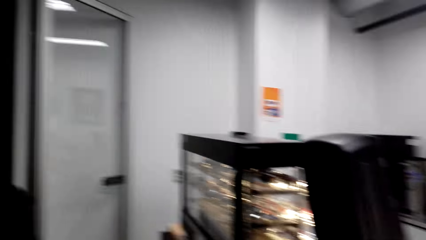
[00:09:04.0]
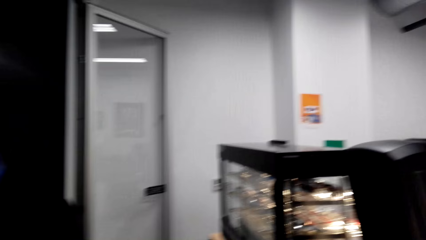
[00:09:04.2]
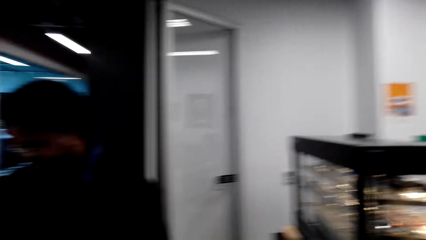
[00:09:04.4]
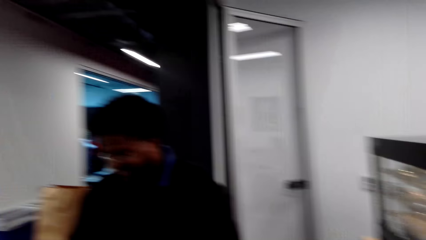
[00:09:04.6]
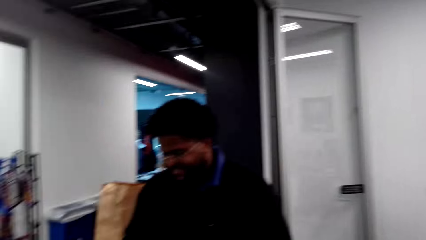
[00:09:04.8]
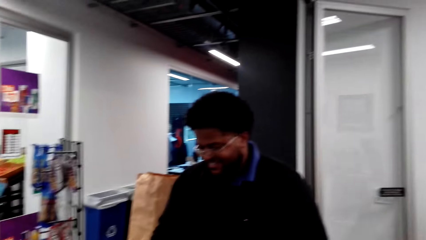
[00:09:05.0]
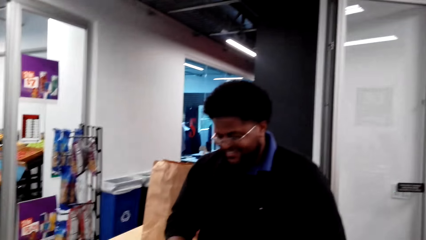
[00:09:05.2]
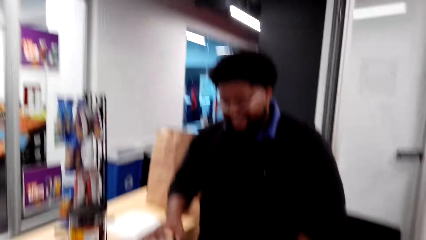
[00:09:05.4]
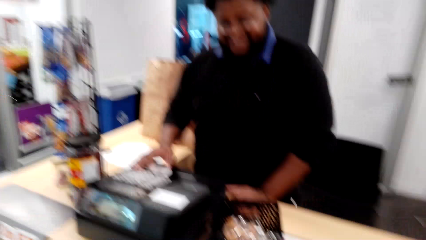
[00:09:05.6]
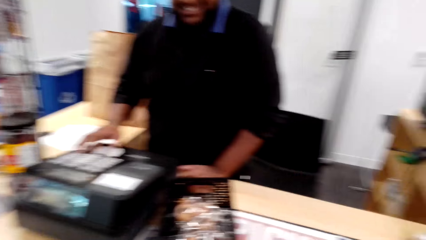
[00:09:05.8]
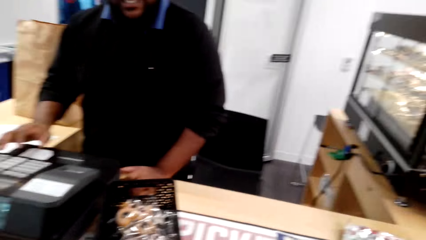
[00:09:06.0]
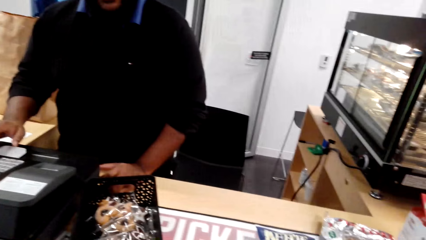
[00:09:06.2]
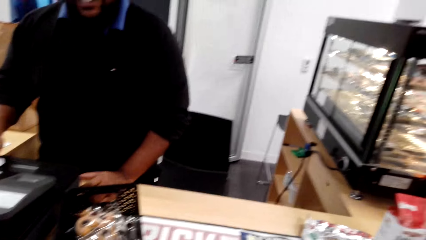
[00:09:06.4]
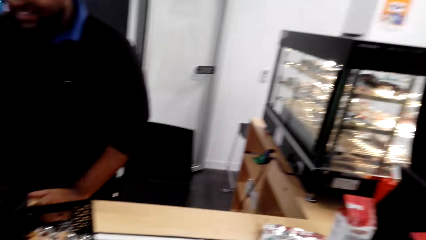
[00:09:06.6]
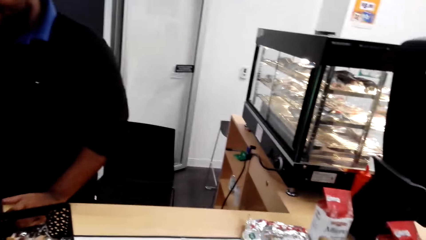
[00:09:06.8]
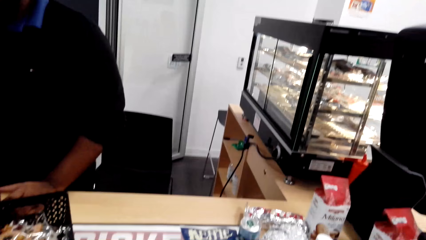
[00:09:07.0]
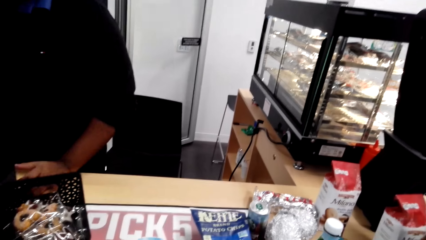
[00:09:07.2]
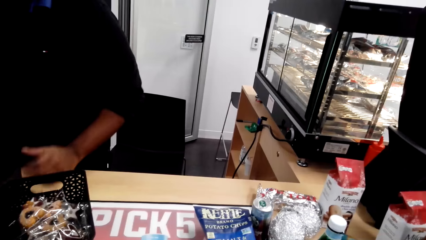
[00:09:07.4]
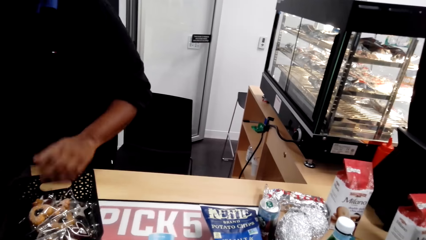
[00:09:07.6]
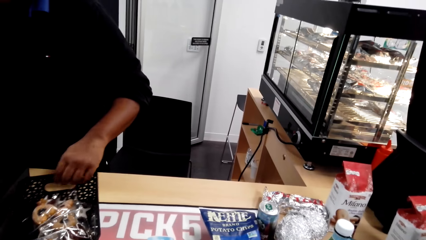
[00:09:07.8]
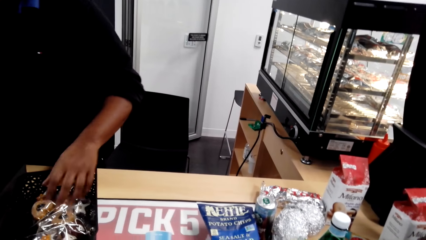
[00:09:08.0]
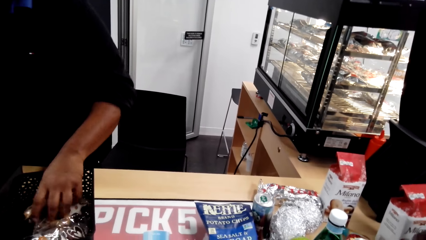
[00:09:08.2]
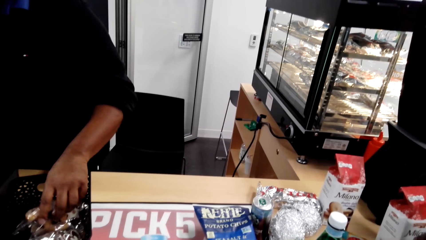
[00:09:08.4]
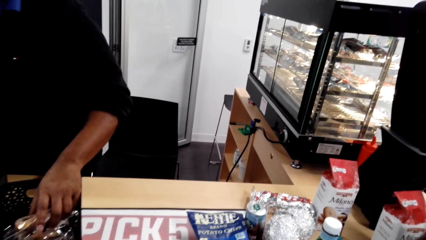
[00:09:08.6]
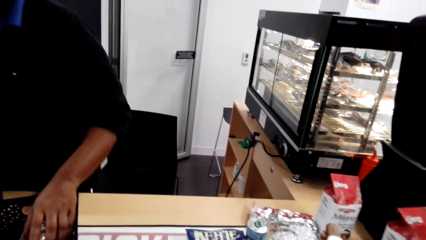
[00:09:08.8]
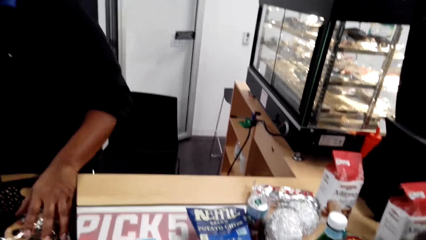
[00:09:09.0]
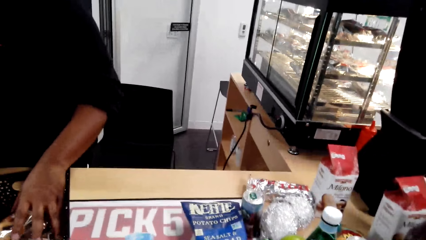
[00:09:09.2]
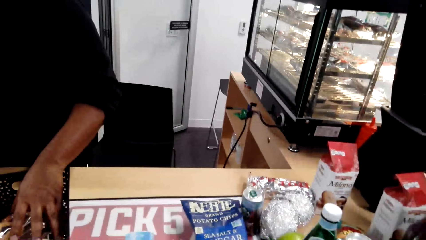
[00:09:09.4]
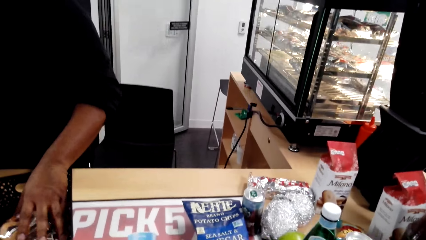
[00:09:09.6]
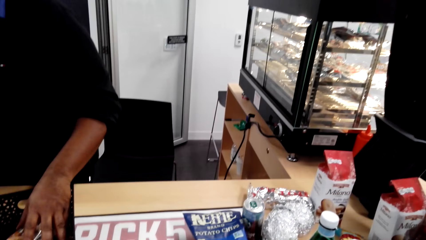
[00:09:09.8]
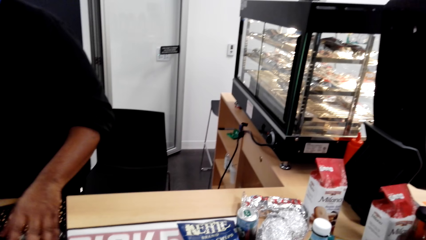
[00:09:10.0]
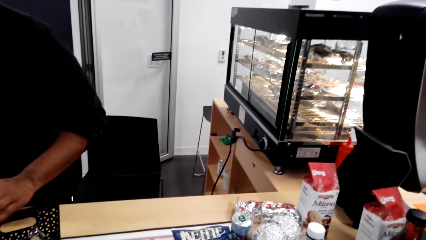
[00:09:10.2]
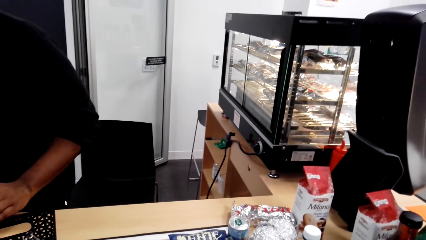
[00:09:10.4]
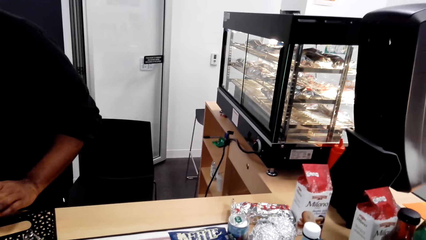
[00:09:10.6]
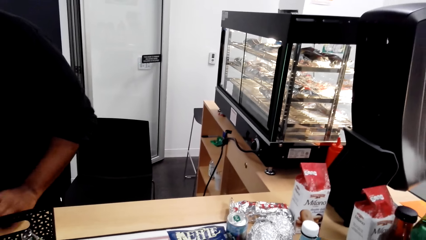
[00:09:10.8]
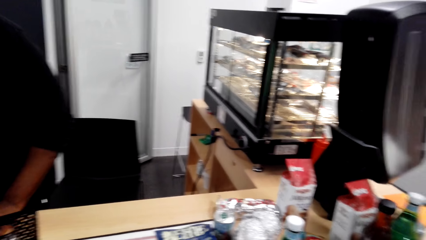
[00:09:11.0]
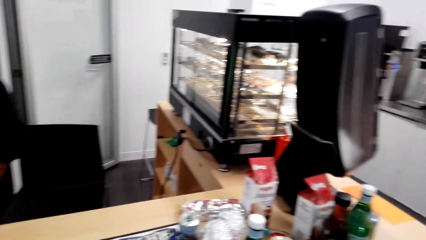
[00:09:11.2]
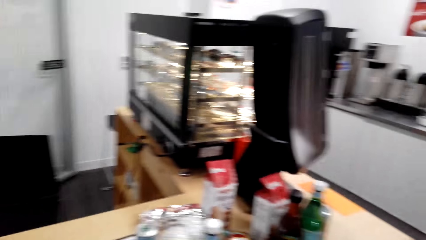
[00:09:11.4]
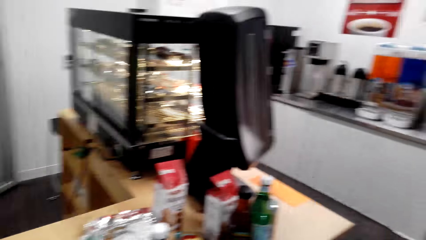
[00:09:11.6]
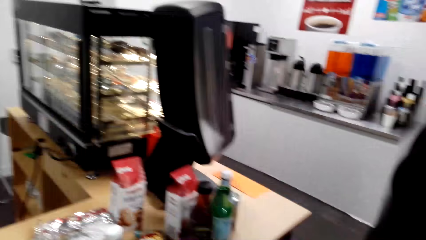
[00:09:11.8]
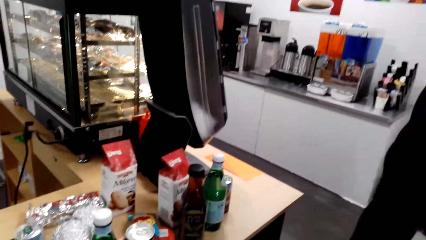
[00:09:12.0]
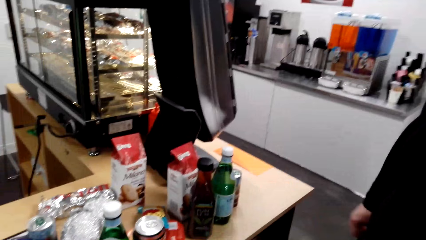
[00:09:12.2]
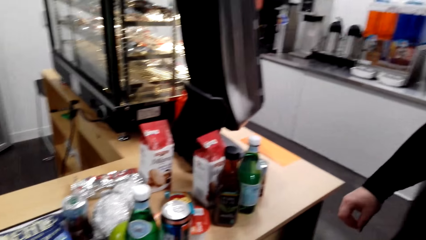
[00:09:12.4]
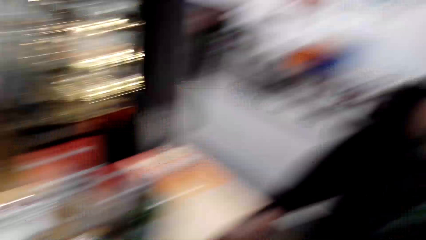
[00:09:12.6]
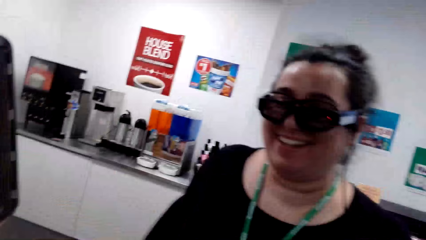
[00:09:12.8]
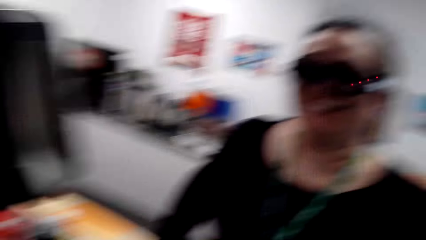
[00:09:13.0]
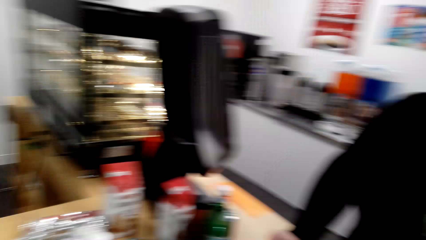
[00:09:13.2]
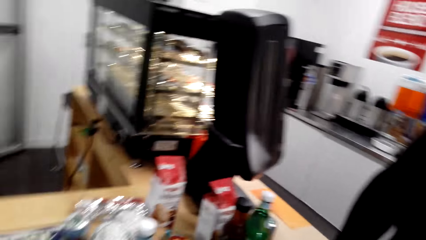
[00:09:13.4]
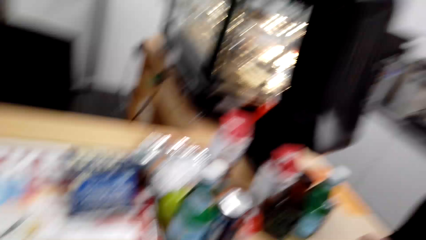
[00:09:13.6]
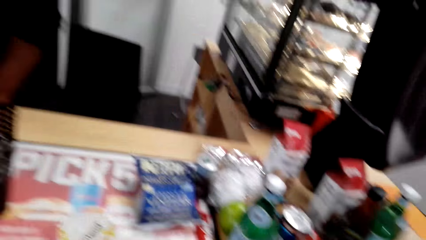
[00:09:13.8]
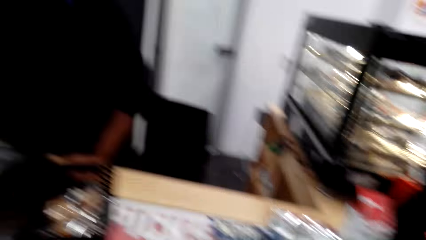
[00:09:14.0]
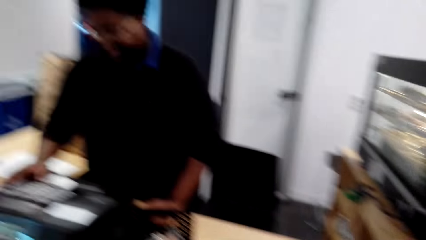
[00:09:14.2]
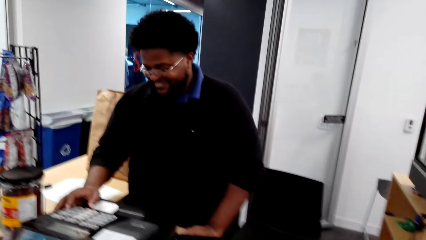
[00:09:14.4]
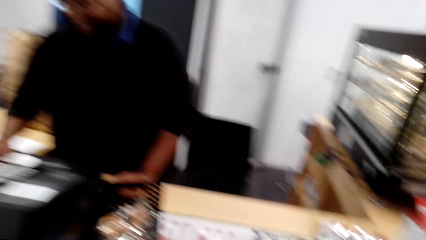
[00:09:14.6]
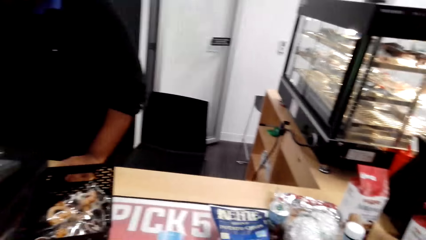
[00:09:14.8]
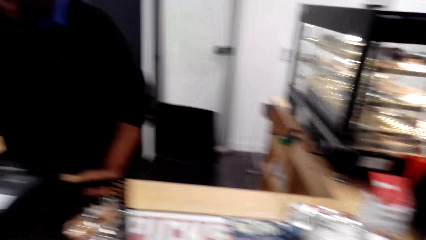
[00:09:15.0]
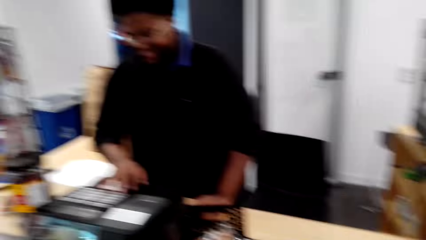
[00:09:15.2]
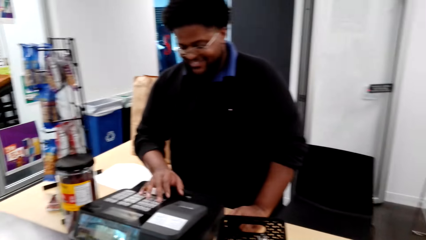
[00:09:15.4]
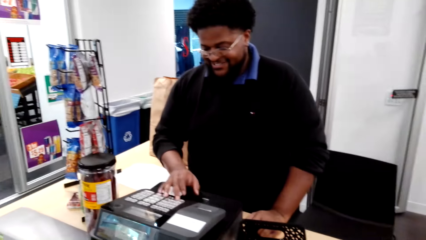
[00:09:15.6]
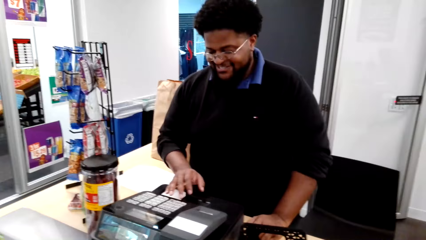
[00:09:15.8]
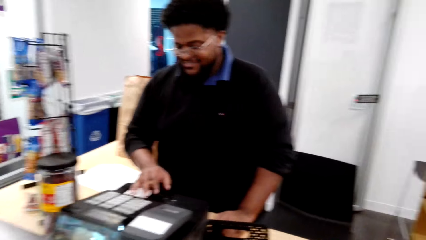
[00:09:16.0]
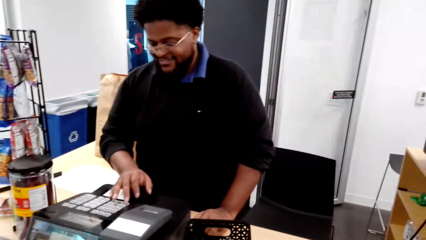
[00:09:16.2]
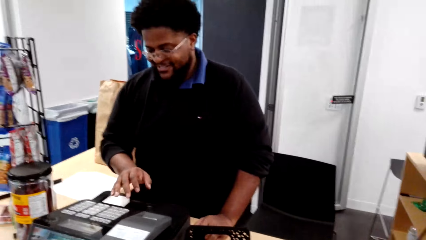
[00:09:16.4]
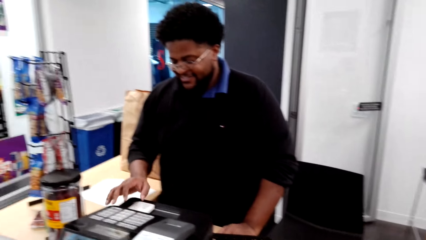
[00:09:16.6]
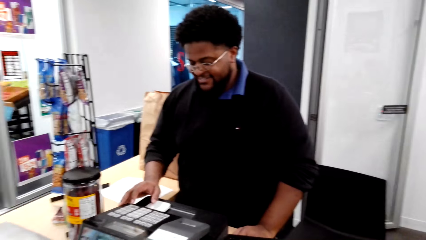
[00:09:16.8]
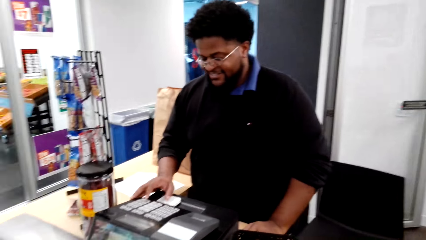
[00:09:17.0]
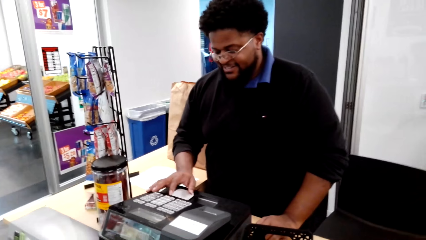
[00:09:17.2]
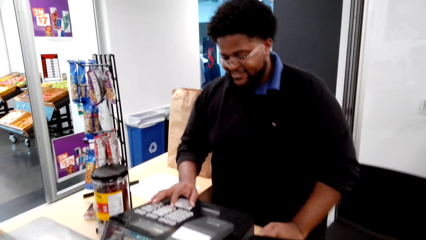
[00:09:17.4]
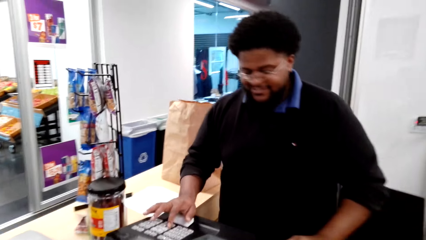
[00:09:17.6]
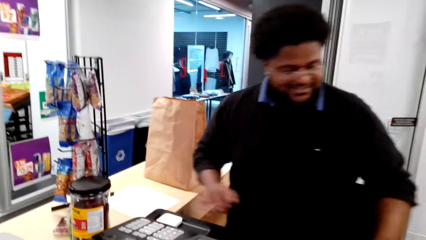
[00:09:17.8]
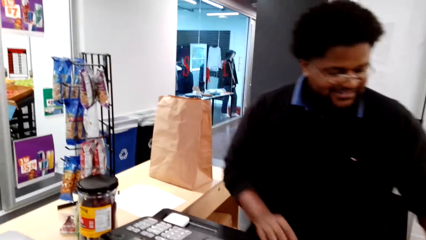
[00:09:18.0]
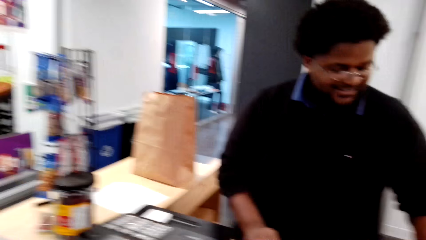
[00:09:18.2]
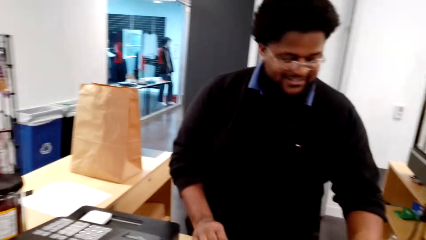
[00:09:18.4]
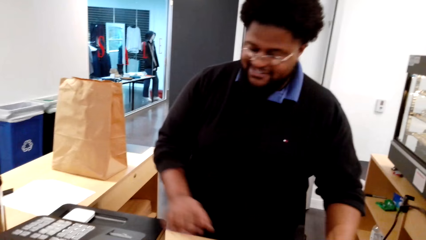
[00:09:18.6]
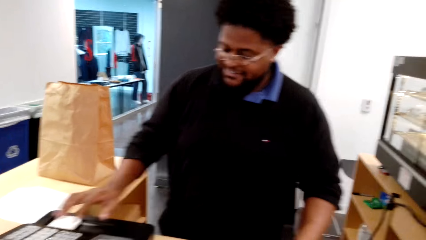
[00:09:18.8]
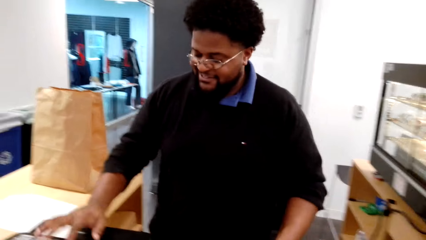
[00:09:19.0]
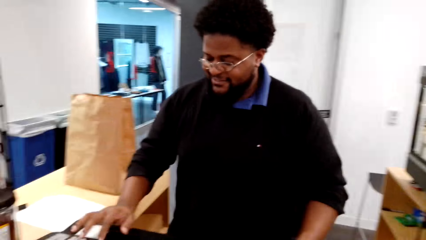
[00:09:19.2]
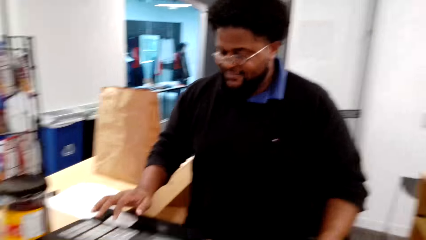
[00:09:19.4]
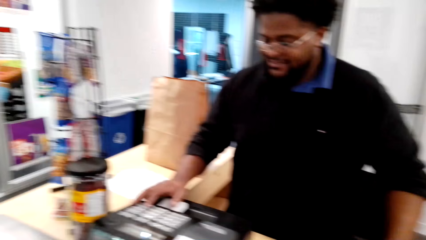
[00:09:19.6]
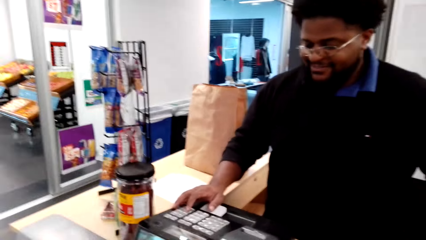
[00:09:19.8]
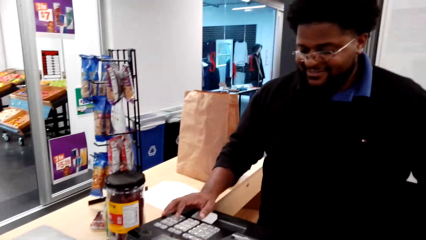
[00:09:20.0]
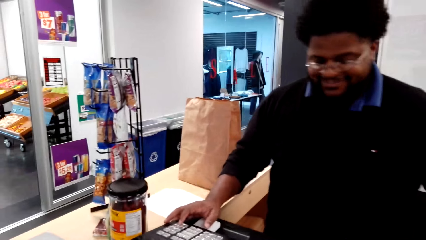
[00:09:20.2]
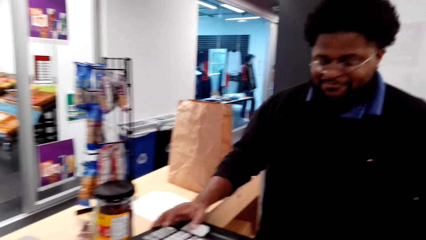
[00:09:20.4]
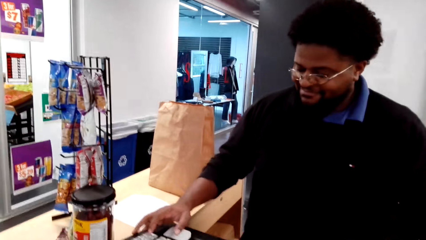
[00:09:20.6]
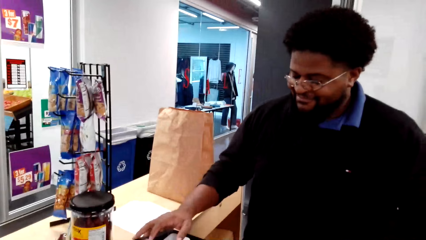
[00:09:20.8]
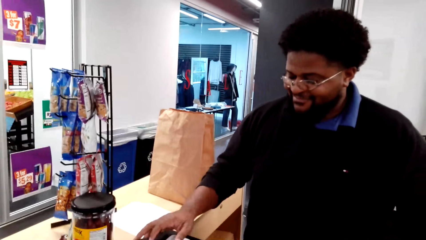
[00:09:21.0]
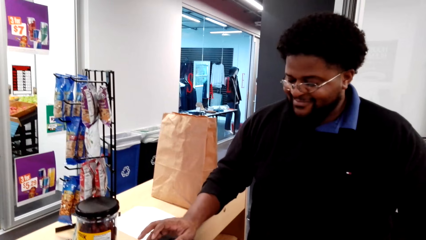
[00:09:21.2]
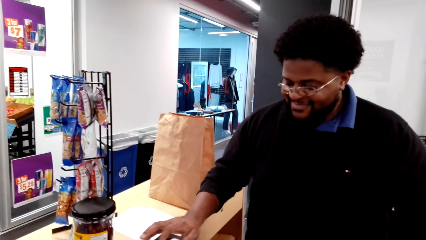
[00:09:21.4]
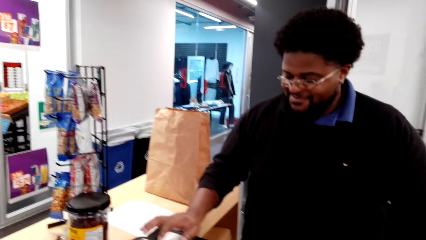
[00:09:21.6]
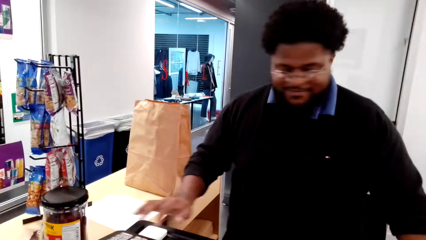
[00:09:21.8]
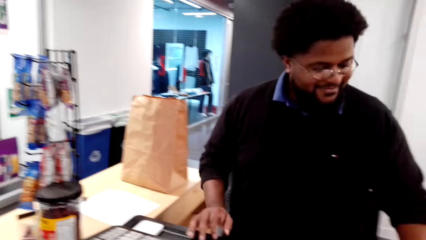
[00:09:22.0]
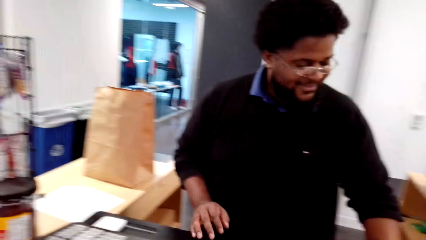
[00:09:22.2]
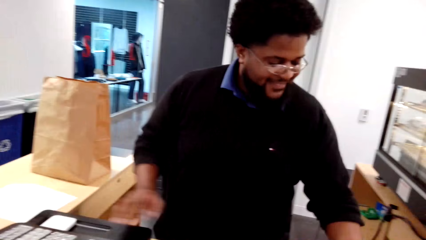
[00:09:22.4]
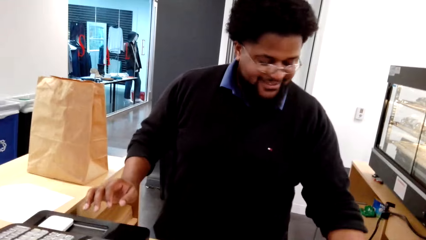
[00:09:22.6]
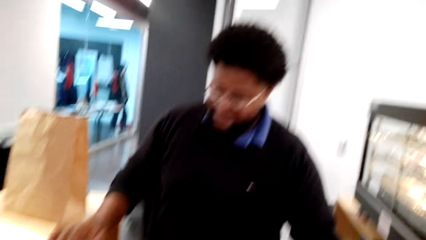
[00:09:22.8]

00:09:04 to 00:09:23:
A man stands at the counter. The man operates the electric cash register machine, moves a basket on the counter and holds a snack in the basket. A woman moves a hand. The camera wearer looks around the supermarket. The man operates the electric cash register machine. The camera wearer looks at a cashier. They converse with the cashier. The cashier uses the cash register.
